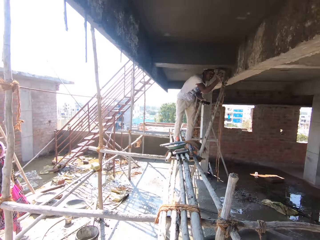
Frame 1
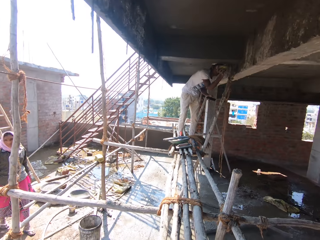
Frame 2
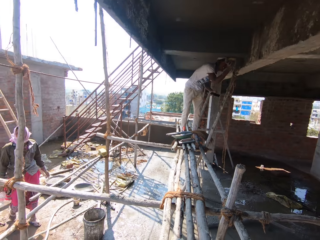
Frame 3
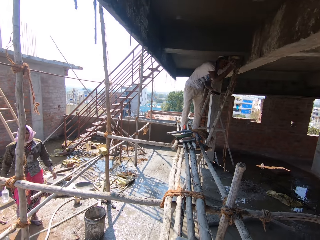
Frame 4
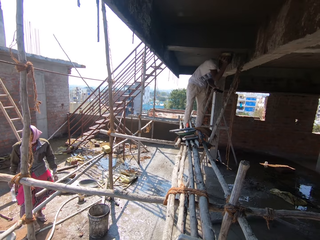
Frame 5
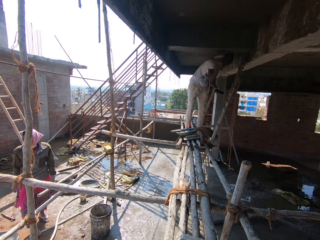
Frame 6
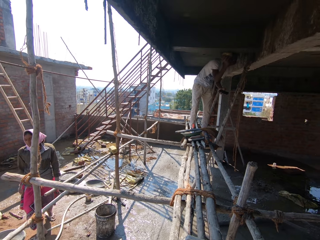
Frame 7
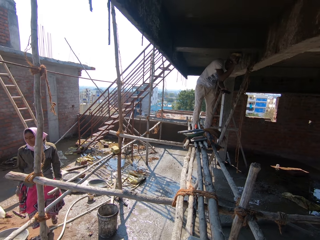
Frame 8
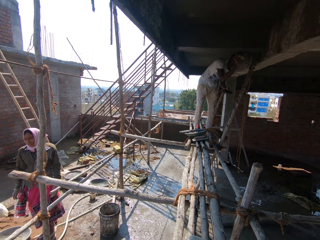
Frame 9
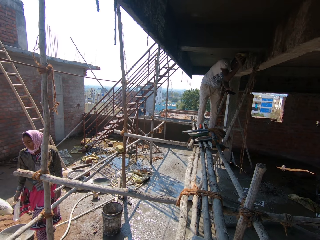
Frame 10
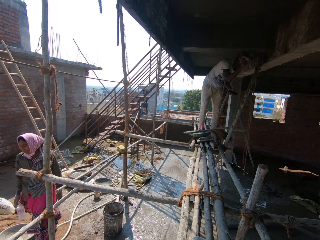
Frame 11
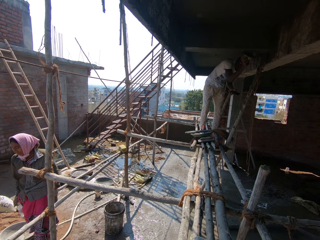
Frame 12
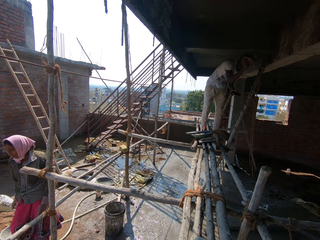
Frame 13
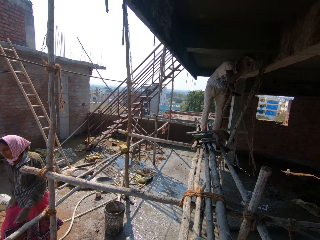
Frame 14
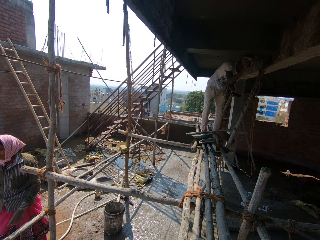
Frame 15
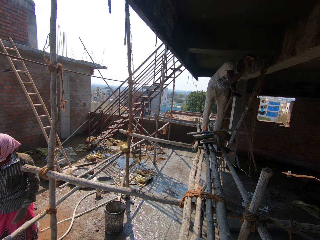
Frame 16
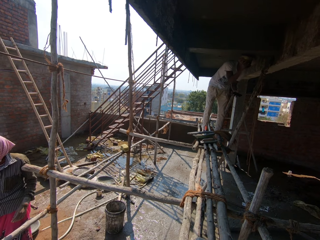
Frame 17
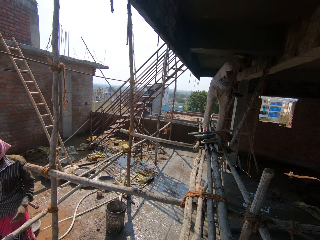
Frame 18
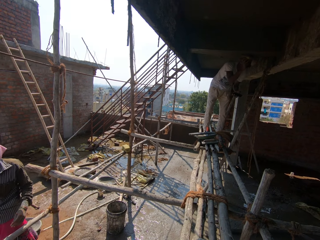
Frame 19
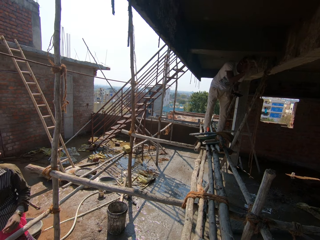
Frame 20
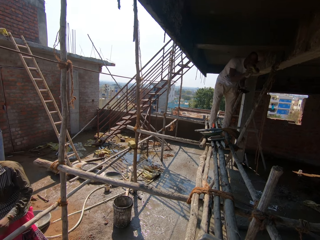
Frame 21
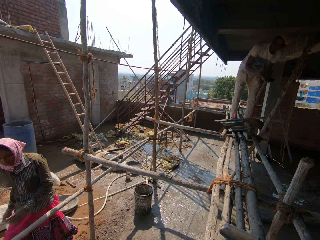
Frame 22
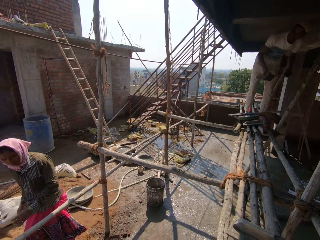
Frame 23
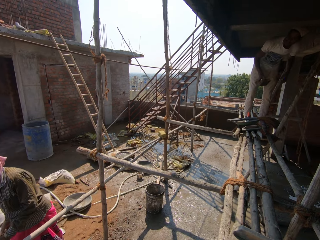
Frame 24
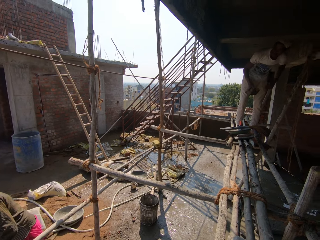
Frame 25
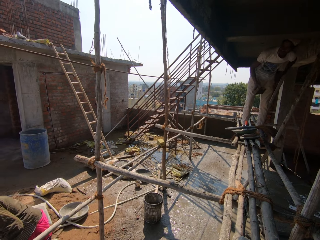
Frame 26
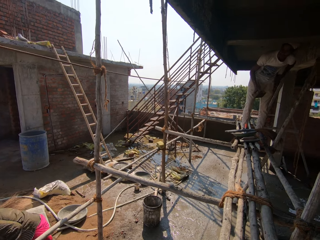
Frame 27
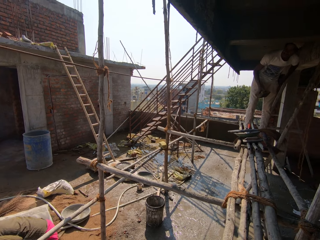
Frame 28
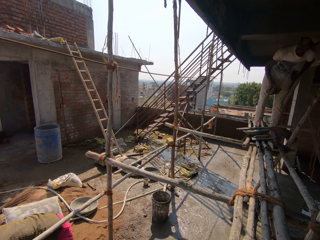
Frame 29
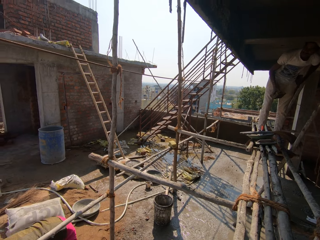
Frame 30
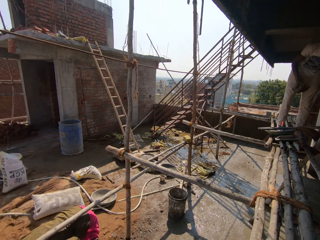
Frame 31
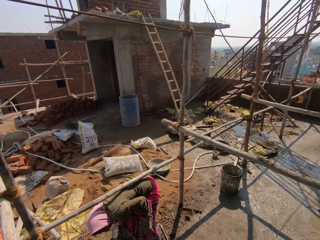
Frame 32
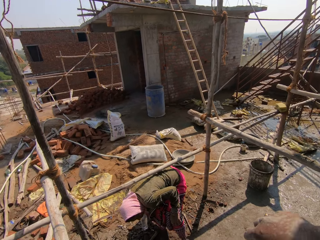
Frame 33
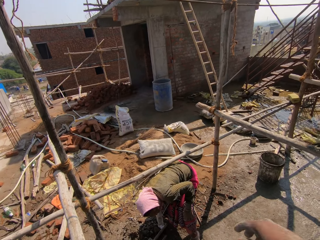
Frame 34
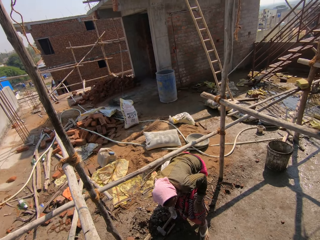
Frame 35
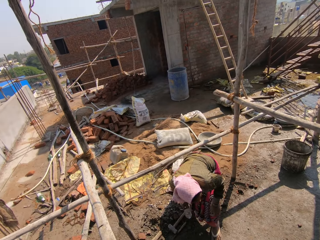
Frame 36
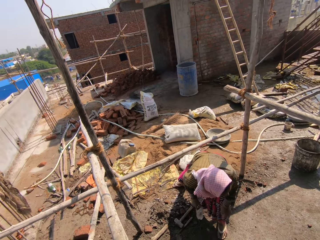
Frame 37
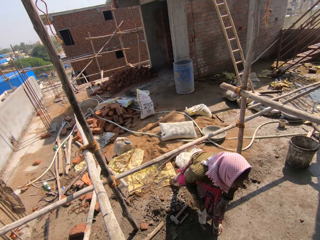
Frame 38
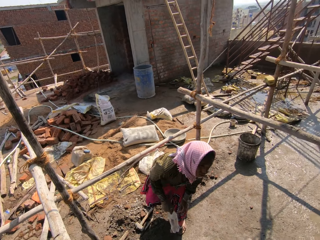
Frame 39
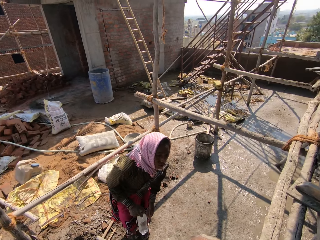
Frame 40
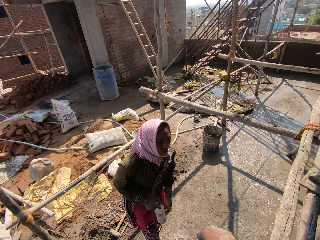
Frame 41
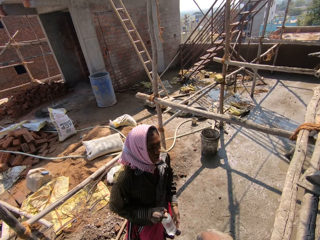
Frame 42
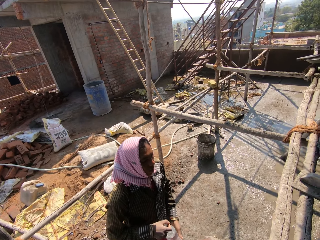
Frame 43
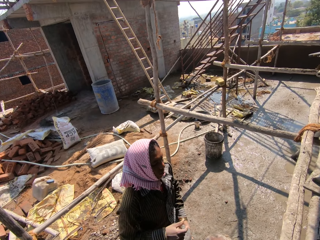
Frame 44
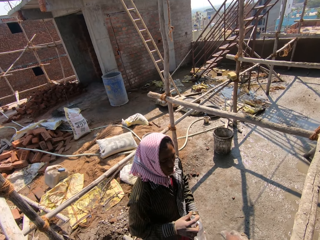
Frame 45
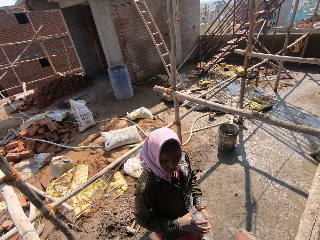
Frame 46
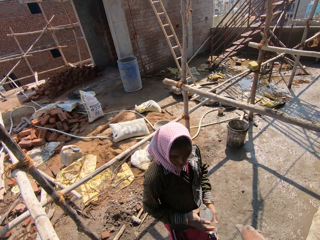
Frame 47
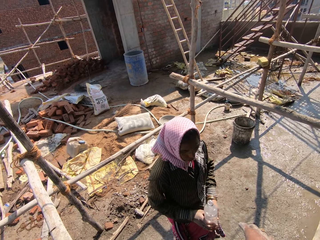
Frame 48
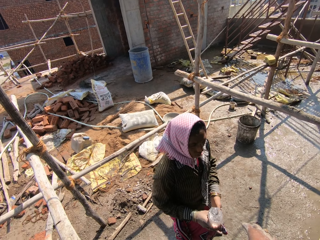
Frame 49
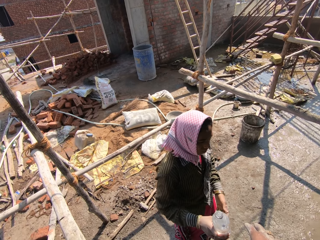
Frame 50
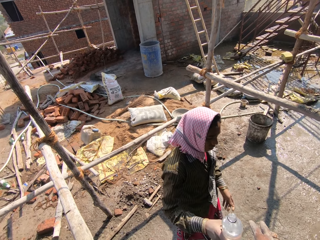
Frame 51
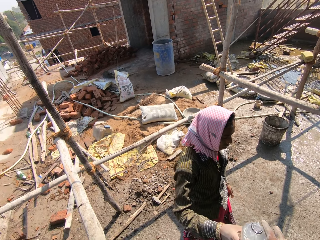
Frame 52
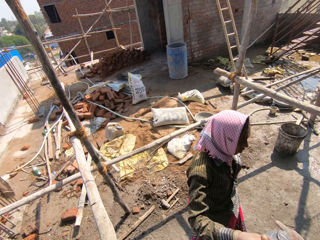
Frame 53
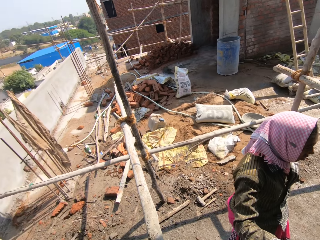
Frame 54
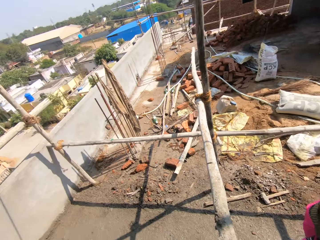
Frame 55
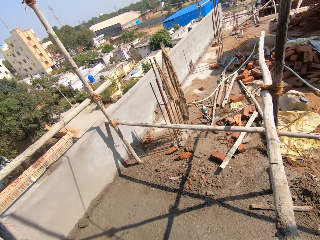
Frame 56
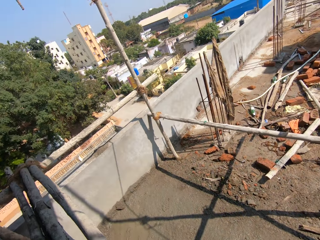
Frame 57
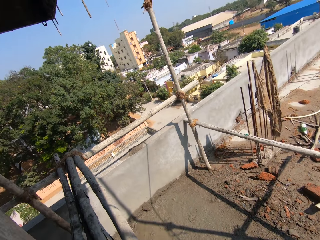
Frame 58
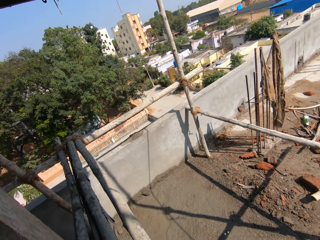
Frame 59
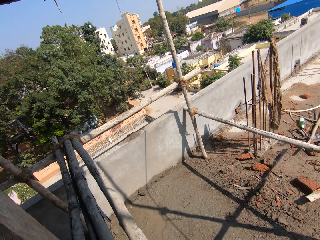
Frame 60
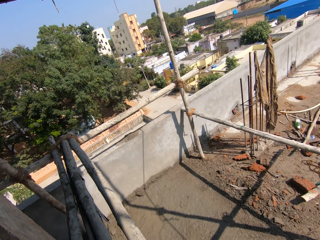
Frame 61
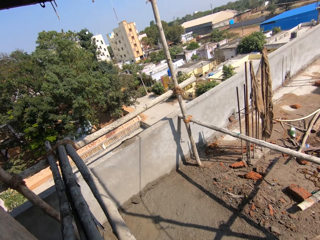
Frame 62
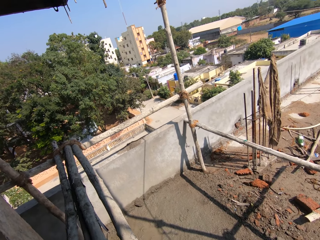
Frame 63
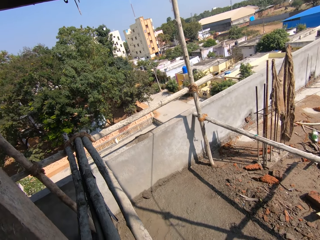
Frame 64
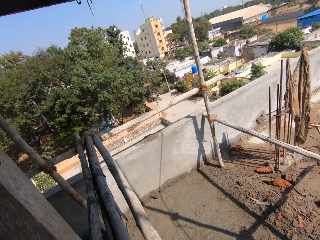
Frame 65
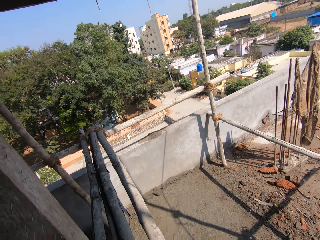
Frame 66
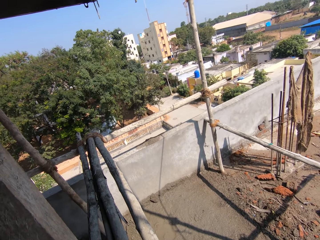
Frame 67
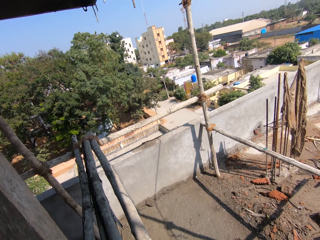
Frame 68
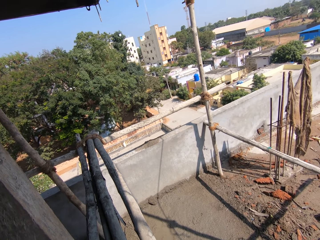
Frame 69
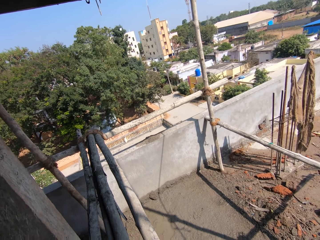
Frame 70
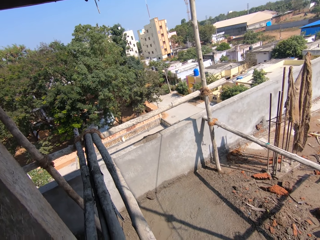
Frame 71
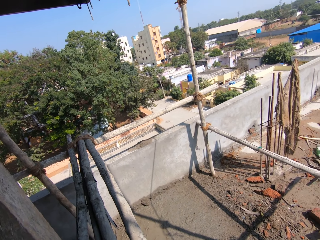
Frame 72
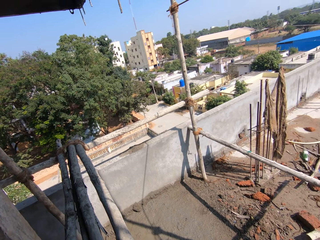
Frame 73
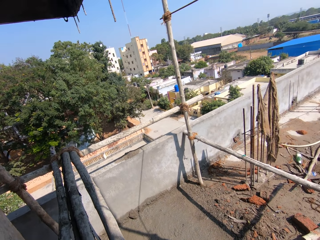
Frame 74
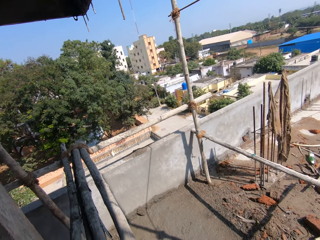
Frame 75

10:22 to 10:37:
The man sweeps the ceiling with a brush. The camera wearer looks around the construction site. The woman walks and bends. The camera wearer interacts with the other man. The woman walks toward the ladder, stands beside the ladder, and hands the camera wearer a bottle of water or glass. The camera wearer looks around the construction site.

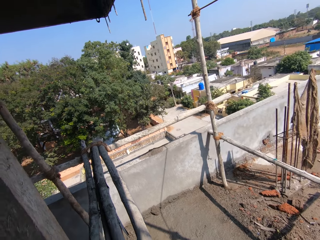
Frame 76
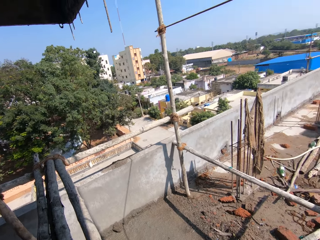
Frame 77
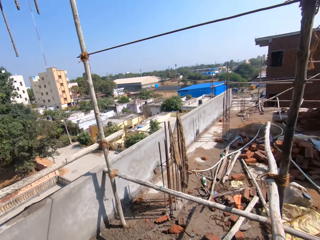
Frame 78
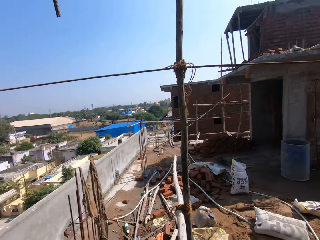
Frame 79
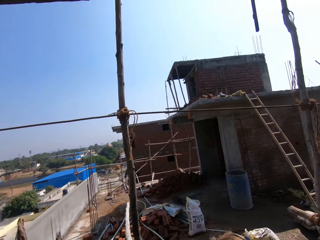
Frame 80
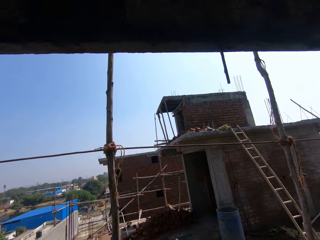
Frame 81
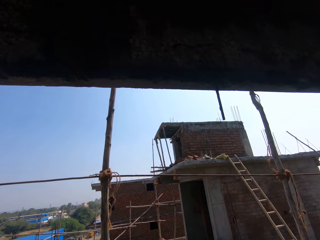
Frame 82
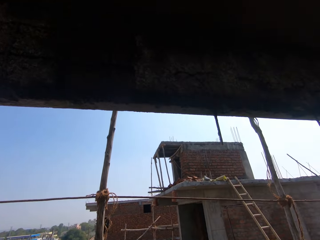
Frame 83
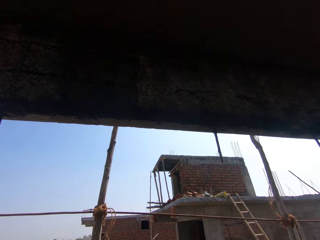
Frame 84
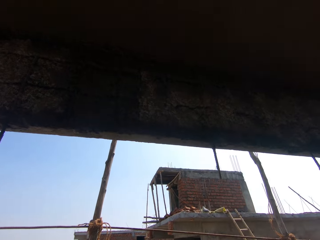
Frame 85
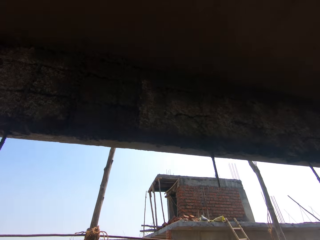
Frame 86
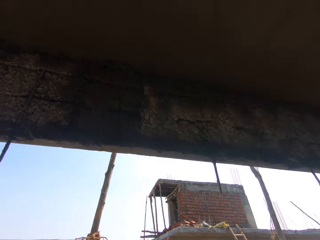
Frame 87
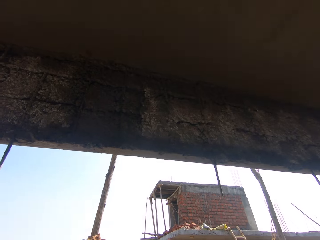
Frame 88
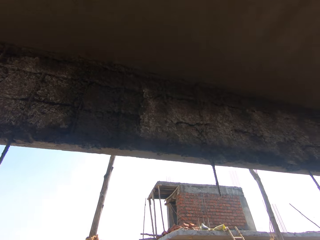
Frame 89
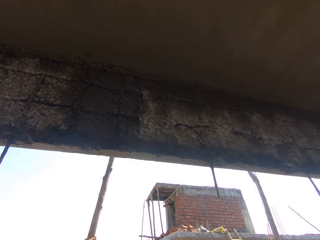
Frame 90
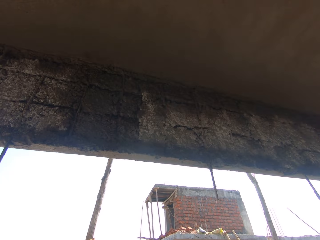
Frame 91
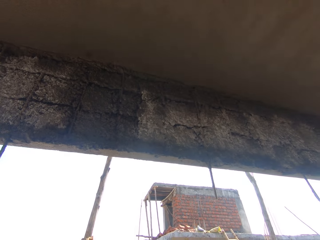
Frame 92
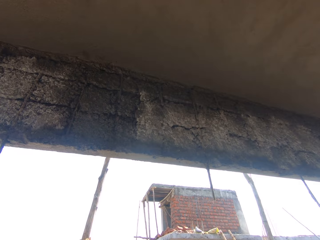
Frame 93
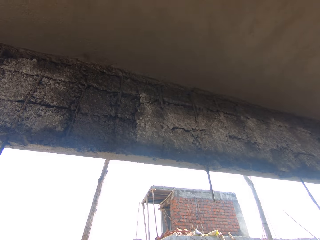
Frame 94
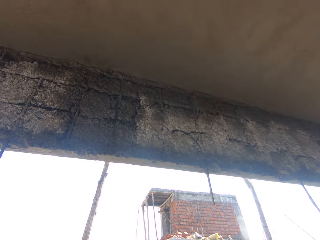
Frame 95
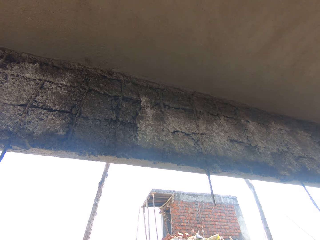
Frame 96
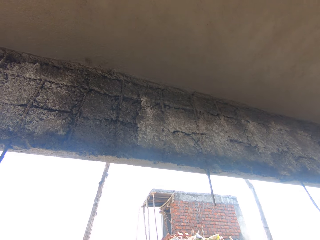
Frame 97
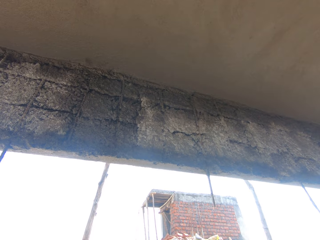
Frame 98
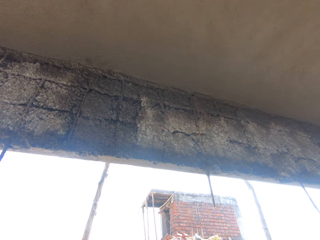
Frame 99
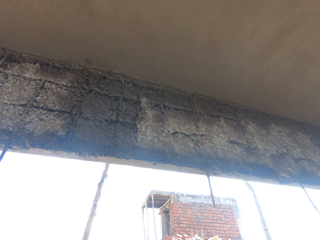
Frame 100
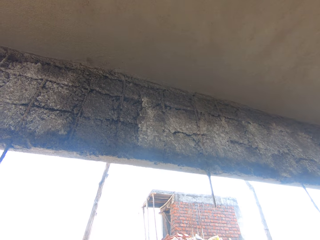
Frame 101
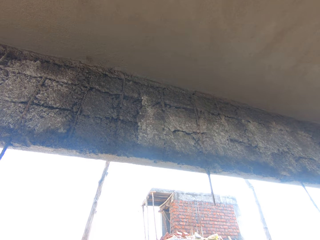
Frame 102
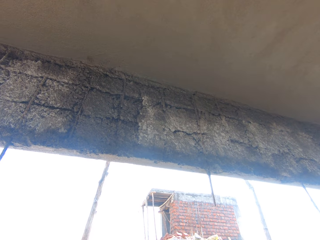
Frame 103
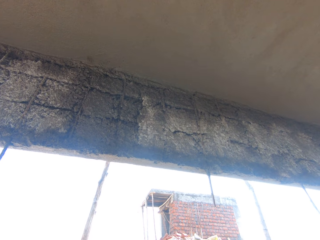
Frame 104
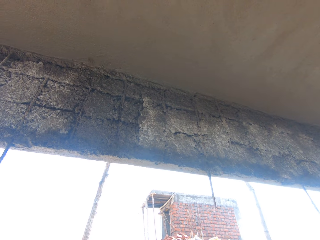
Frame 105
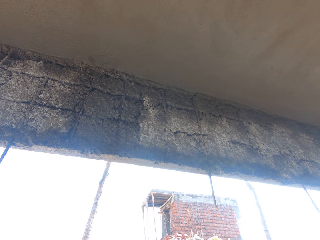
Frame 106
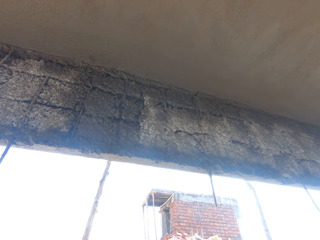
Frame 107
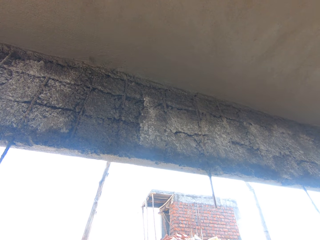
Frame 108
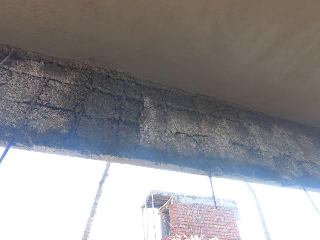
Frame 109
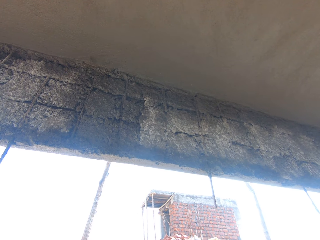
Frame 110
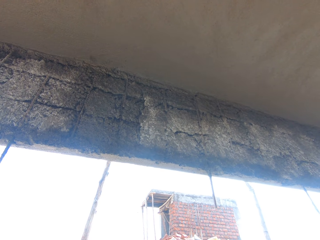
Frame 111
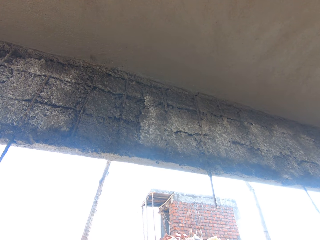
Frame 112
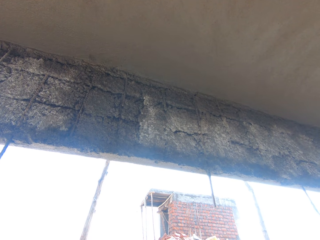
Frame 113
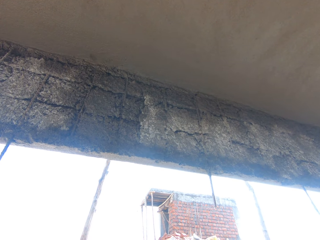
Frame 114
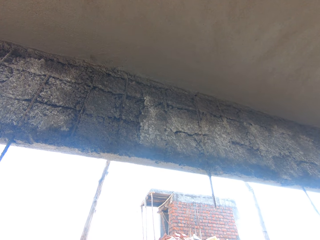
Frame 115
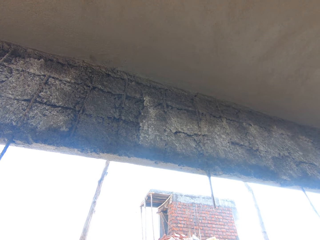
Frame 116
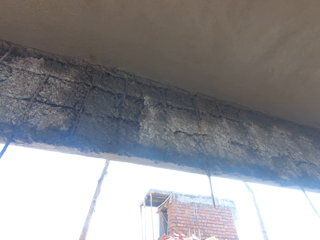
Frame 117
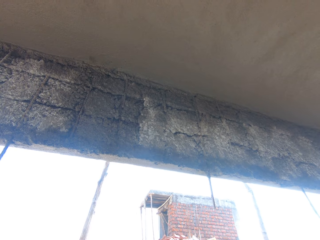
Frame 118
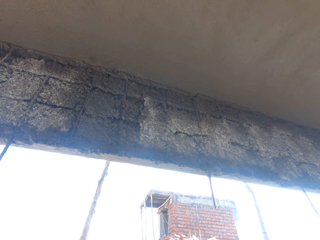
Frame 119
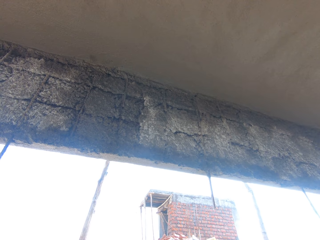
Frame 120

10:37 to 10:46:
The camera wearer looks around. They look at the ceiling.
